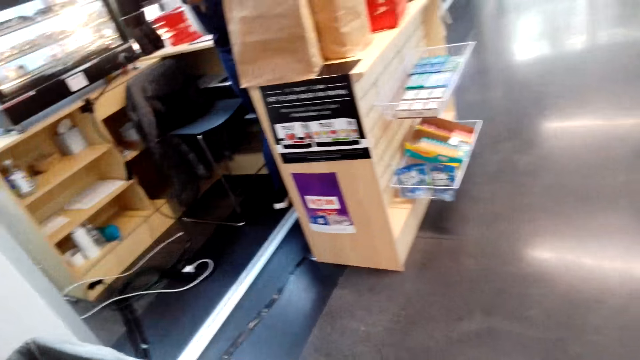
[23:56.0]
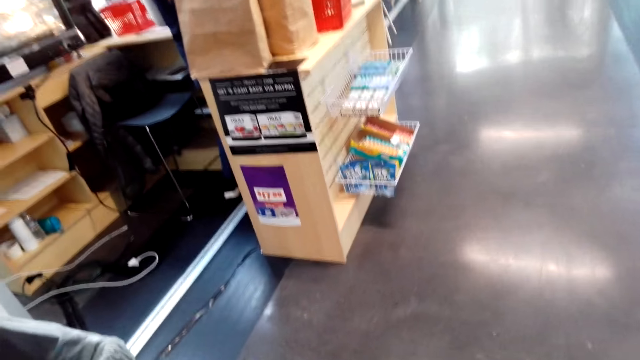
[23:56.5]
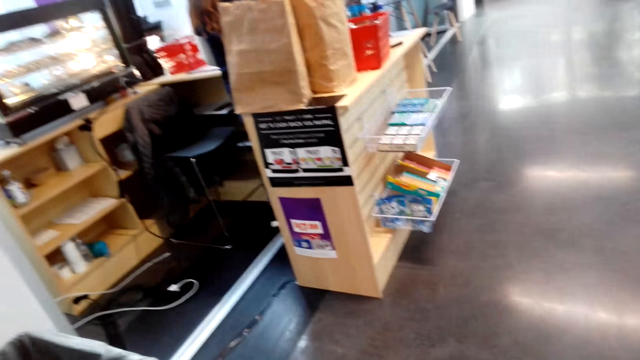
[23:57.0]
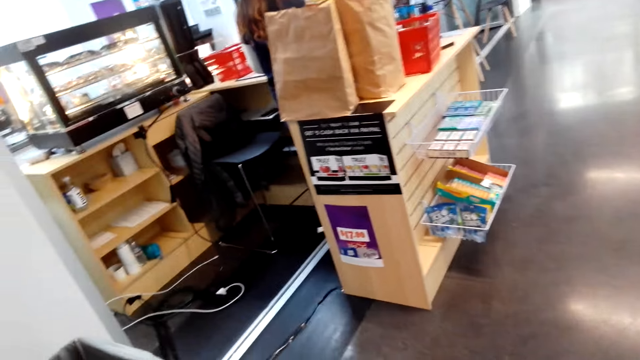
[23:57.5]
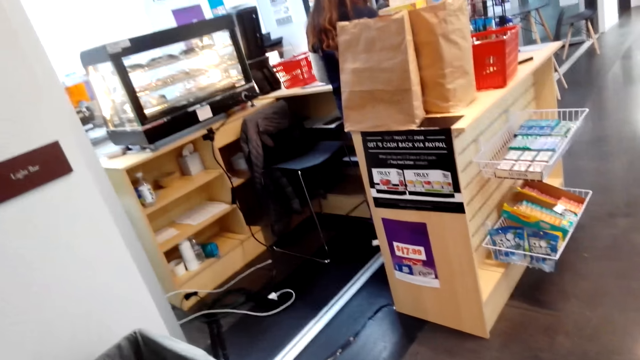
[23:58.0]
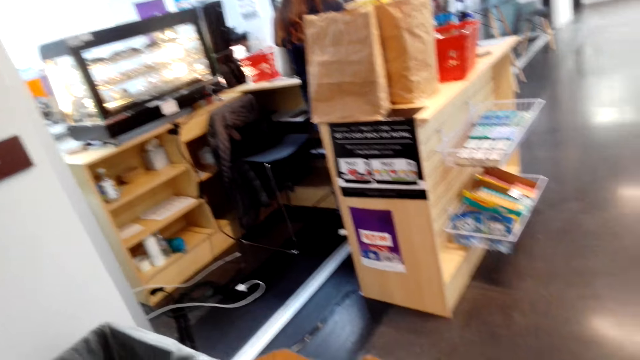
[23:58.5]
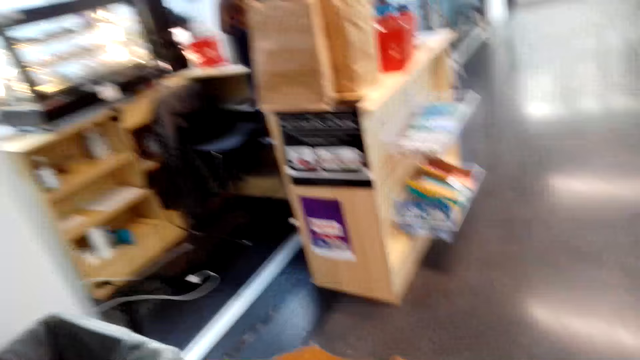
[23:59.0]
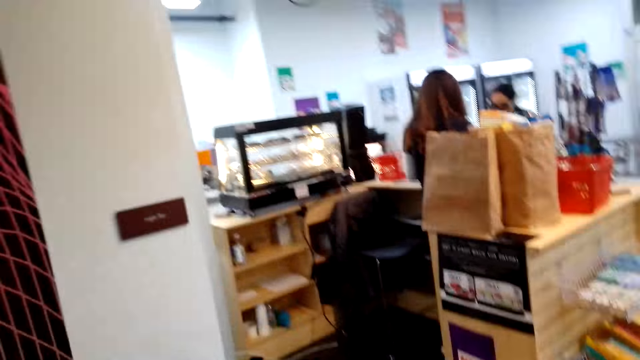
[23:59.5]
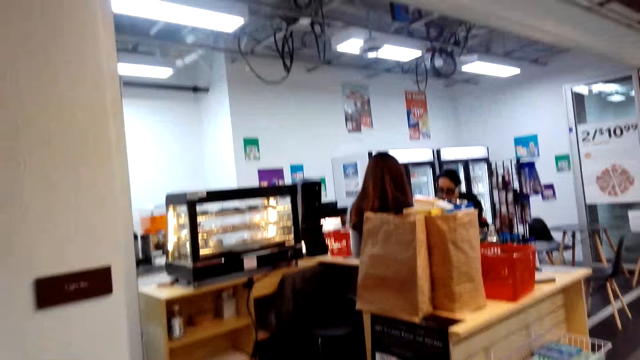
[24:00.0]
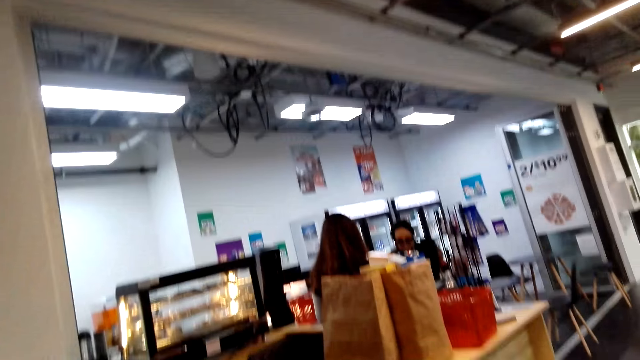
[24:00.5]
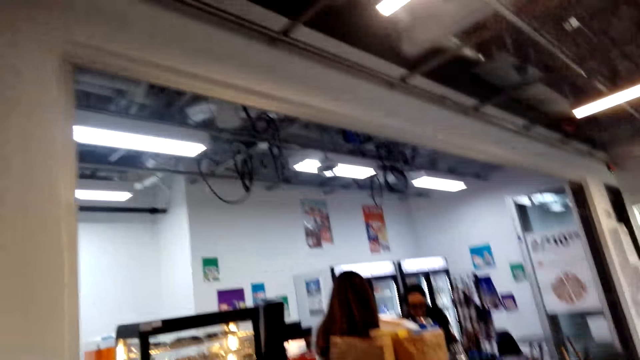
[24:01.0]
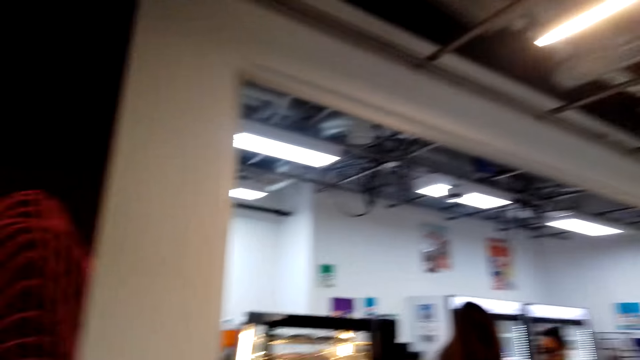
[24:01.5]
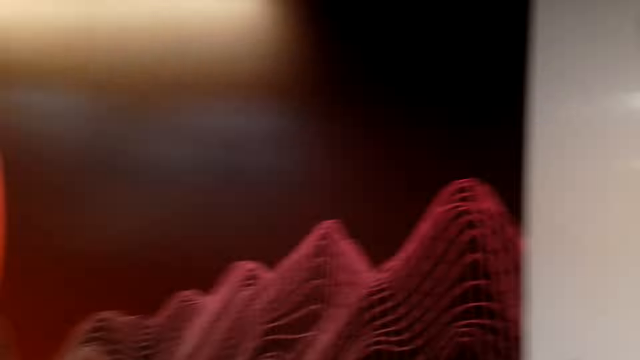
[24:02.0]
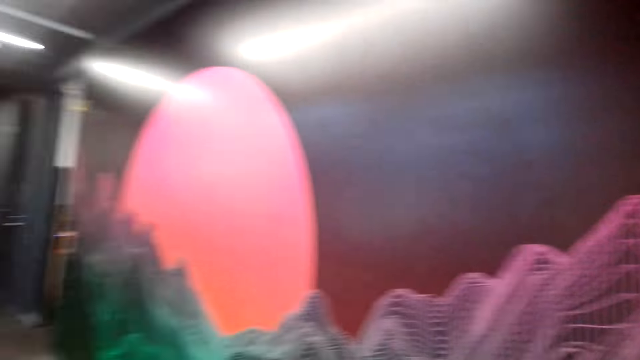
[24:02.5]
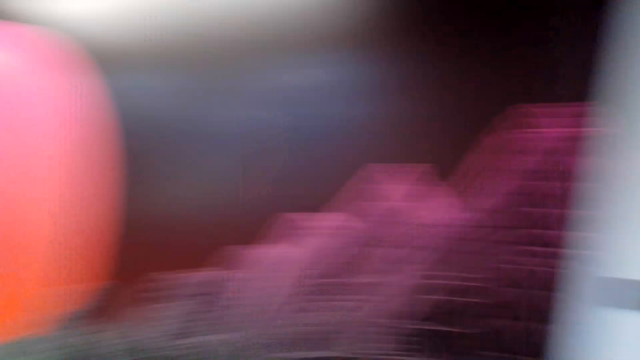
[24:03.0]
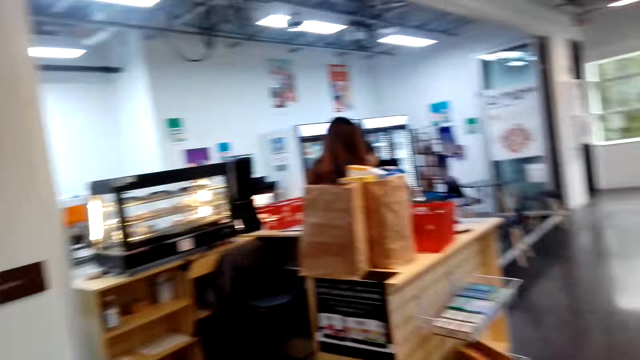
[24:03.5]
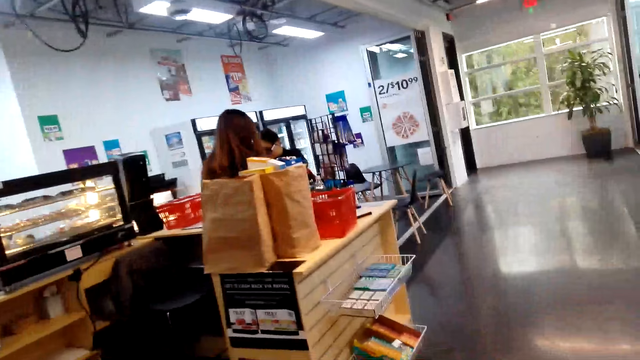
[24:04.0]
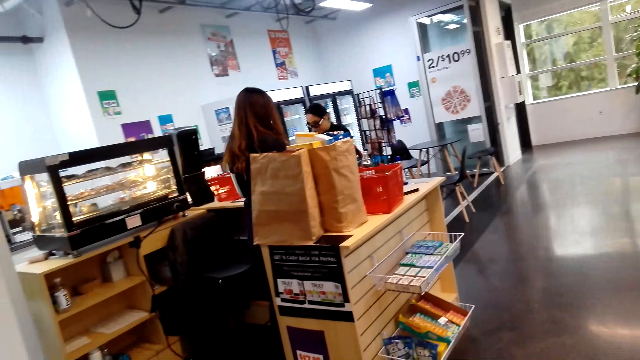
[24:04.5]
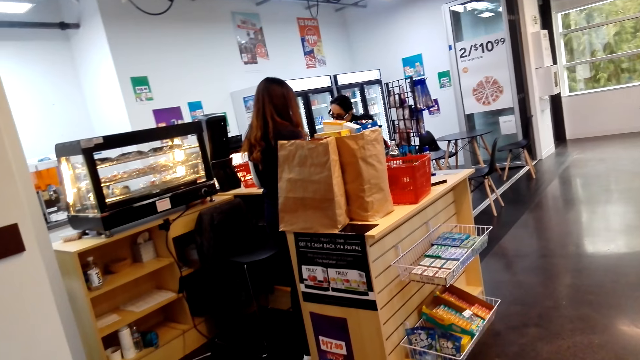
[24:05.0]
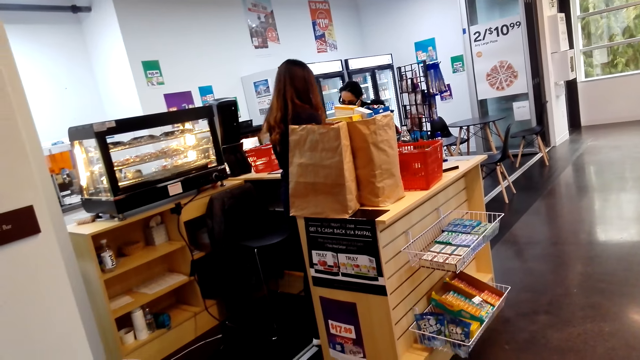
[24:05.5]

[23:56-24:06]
A person moves around.

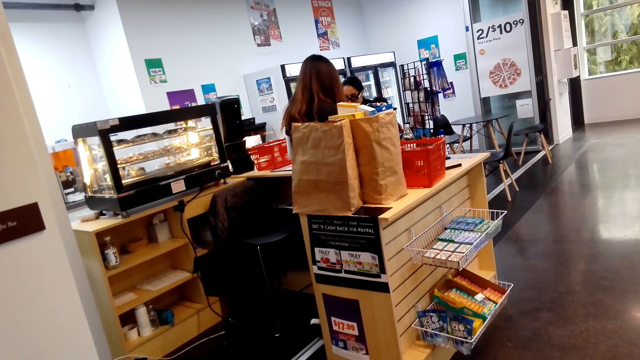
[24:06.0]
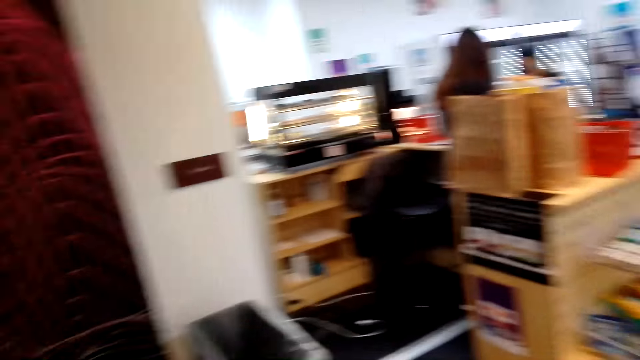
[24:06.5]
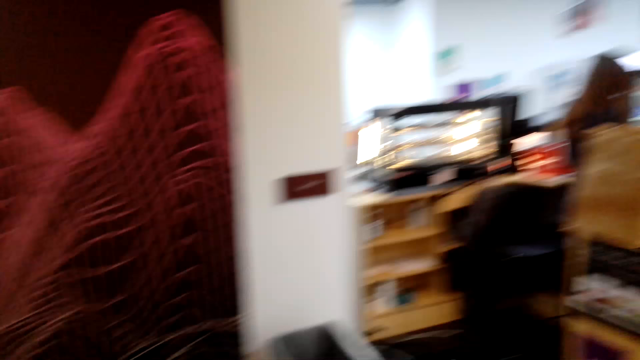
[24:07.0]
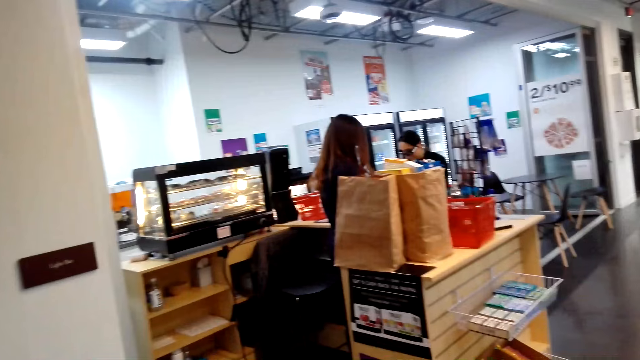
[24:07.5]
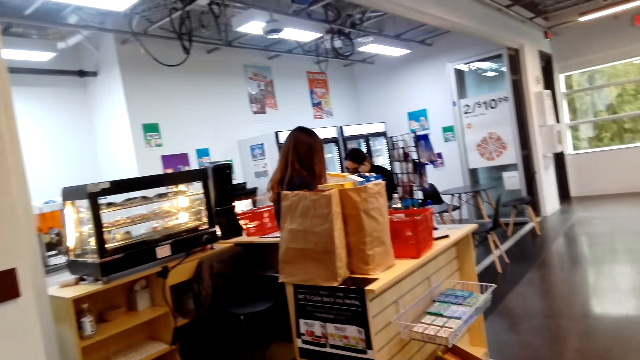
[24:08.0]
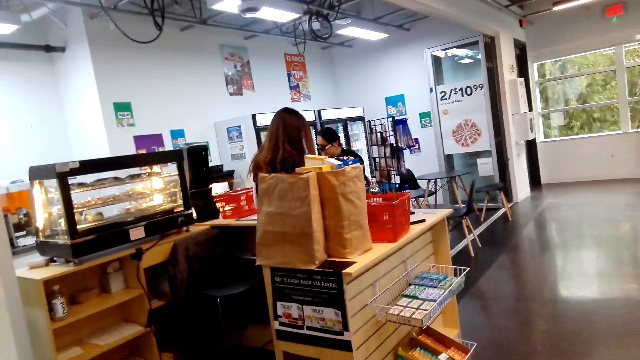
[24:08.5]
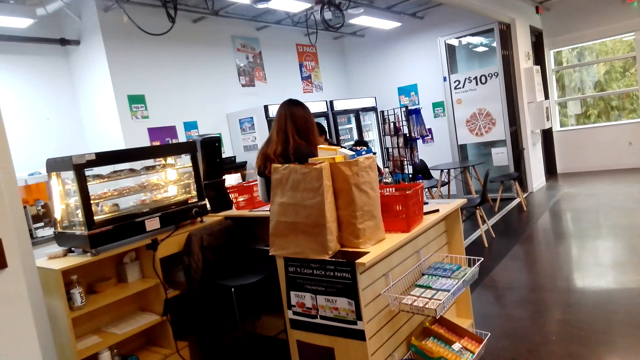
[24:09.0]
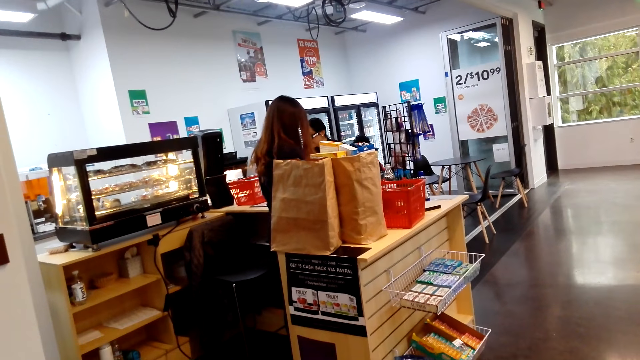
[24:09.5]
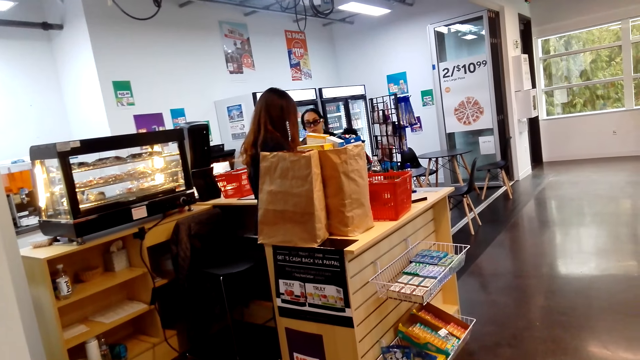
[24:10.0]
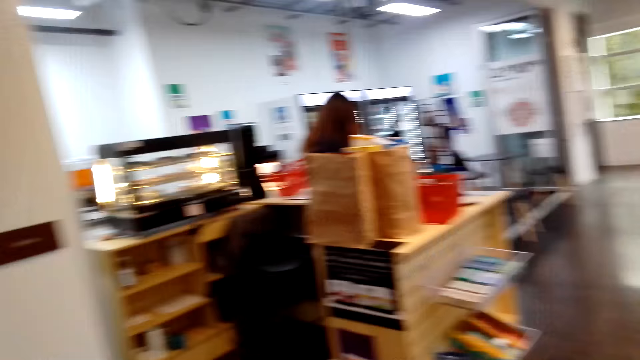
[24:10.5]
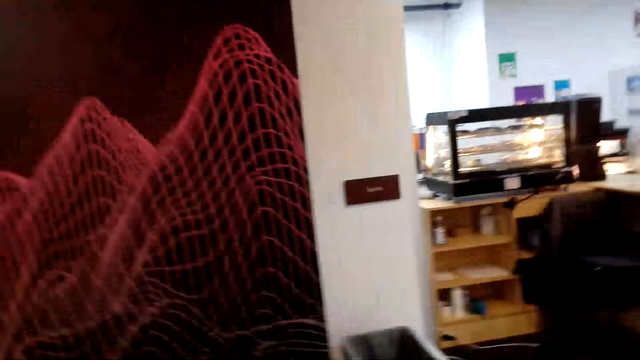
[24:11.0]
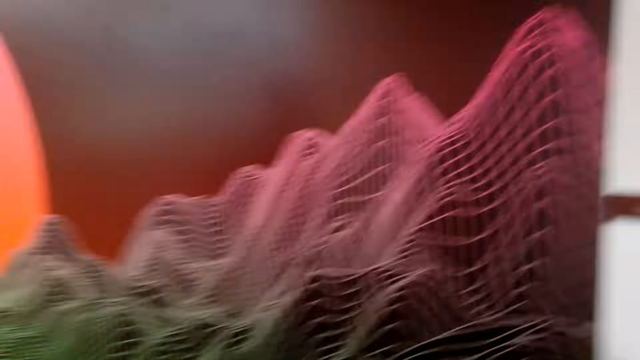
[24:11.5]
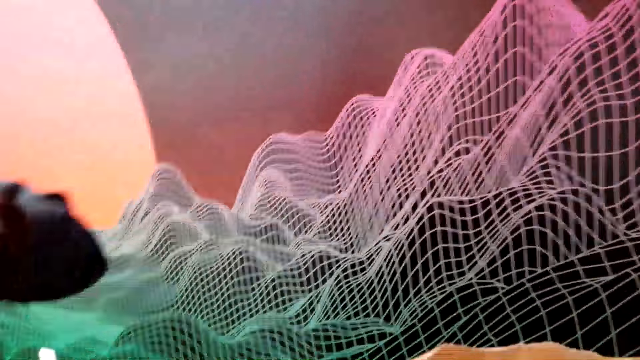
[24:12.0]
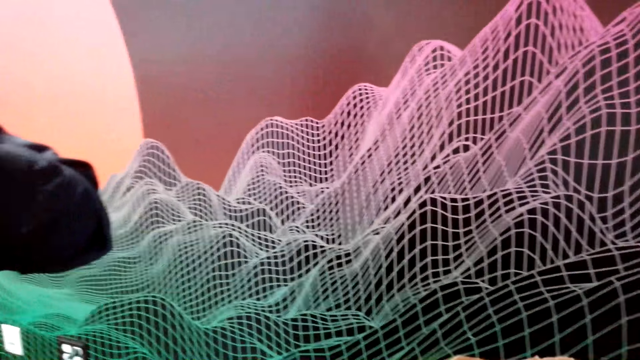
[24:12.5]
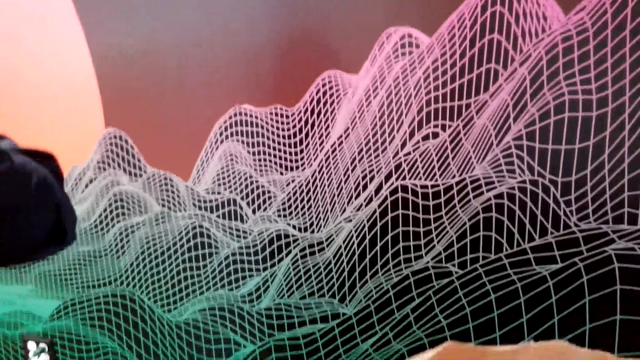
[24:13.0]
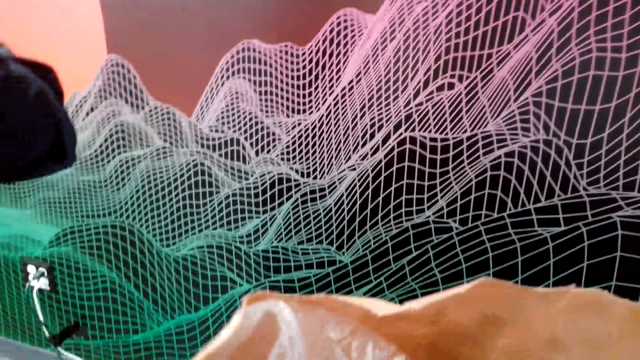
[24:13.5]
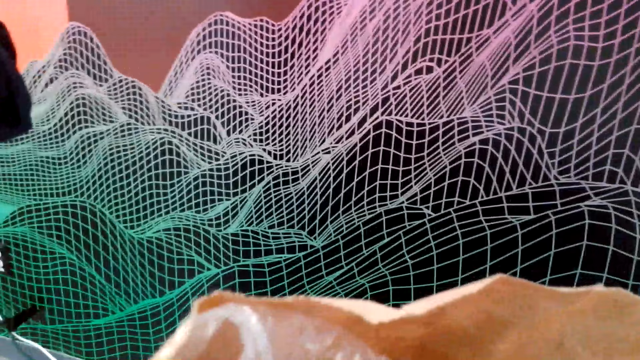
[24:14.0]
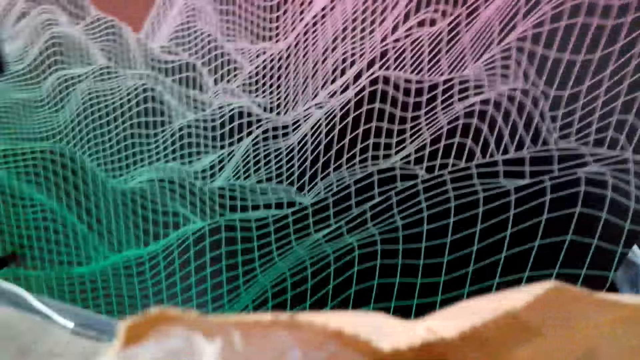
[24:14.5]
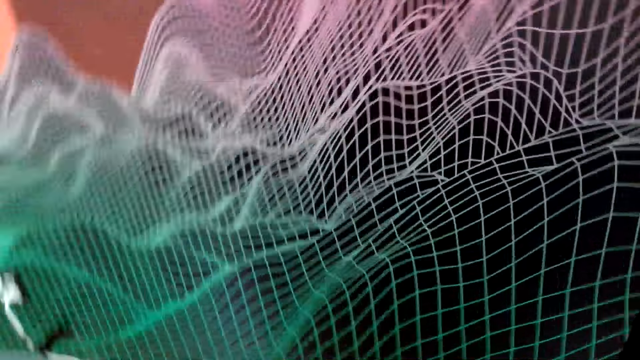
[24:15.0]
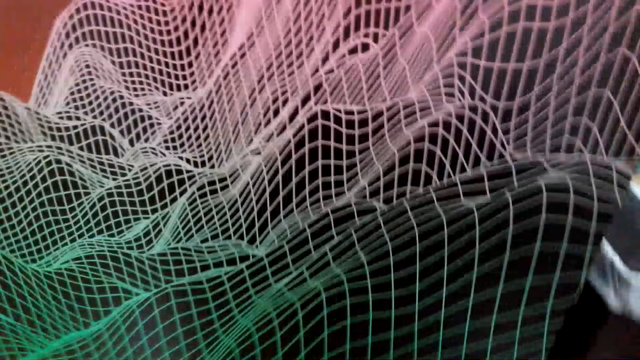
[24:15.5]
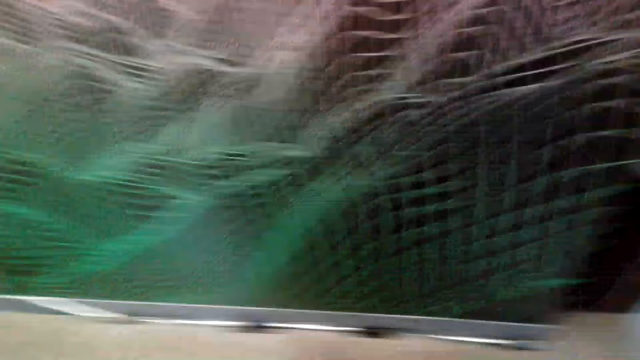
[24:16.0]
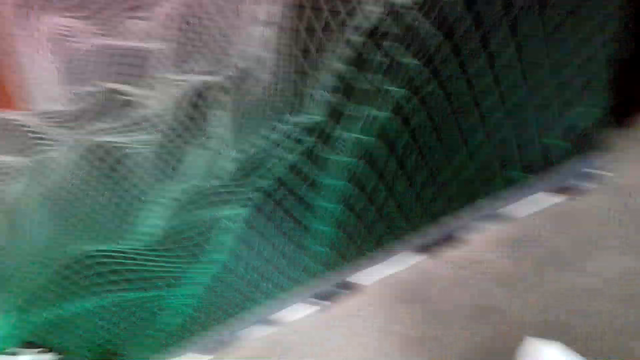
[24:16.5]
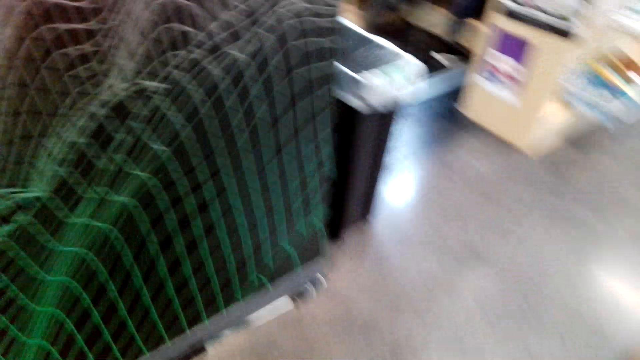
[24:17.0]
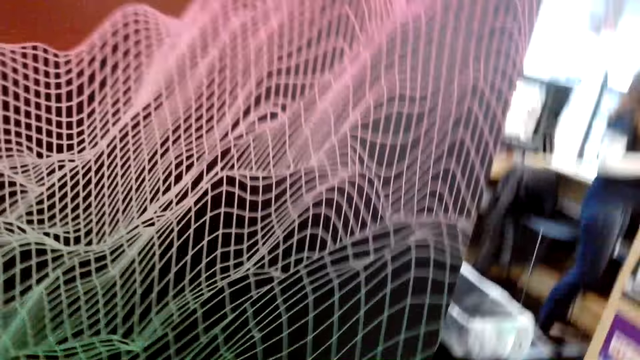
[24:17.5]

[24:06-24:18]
The camera wearer moves his hand. A lady moves aside. A man talks to the camera wearer. The camera wearer looks around. He adjusts the camera. He talks to the man. A person raises a hand.
